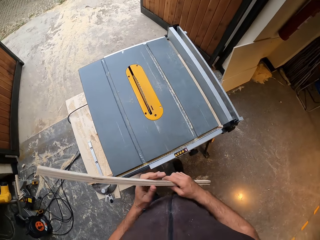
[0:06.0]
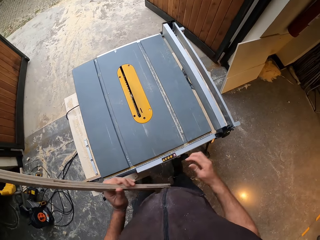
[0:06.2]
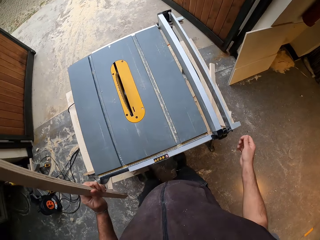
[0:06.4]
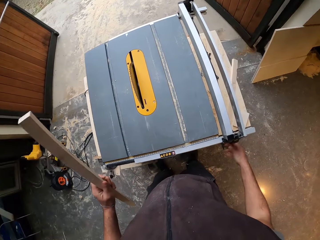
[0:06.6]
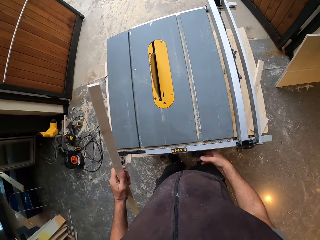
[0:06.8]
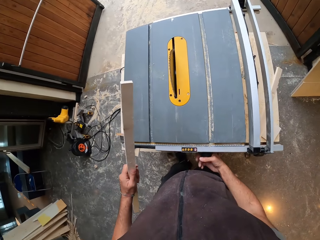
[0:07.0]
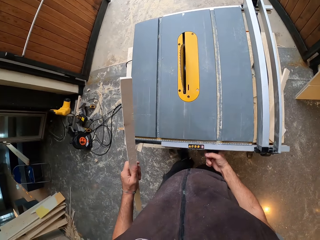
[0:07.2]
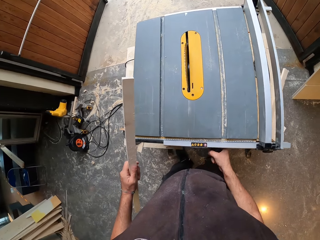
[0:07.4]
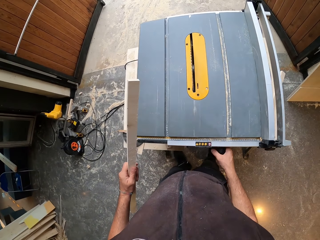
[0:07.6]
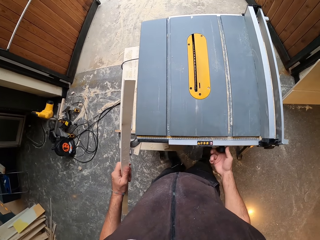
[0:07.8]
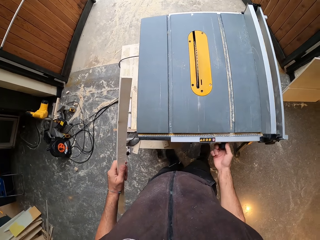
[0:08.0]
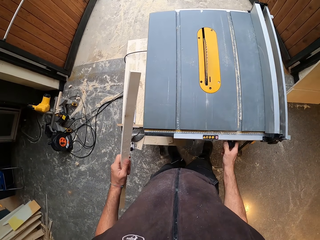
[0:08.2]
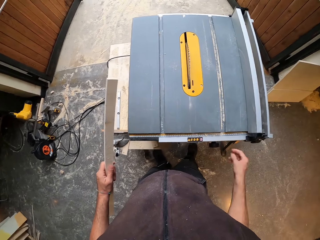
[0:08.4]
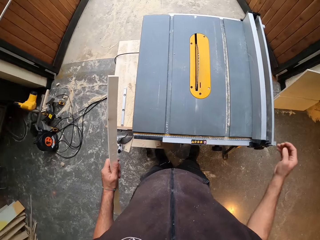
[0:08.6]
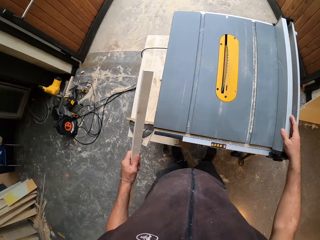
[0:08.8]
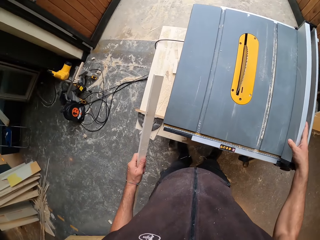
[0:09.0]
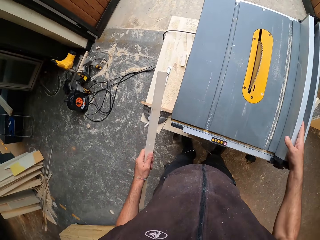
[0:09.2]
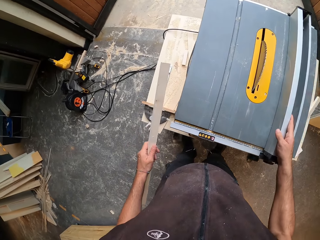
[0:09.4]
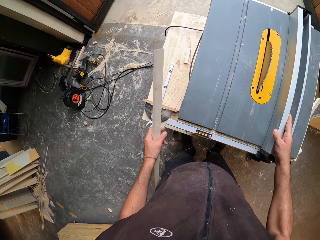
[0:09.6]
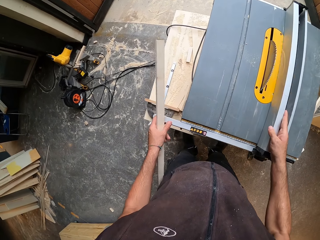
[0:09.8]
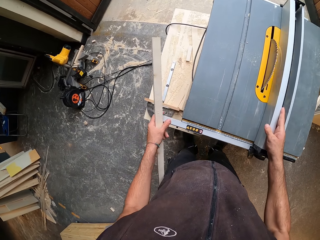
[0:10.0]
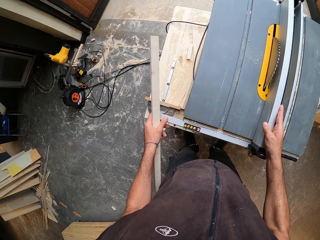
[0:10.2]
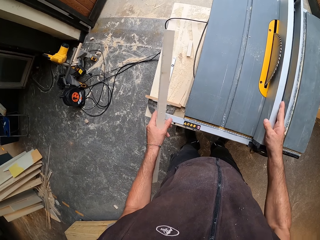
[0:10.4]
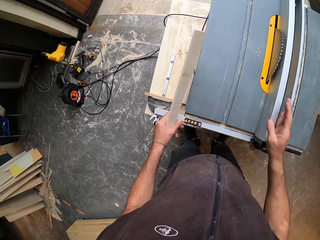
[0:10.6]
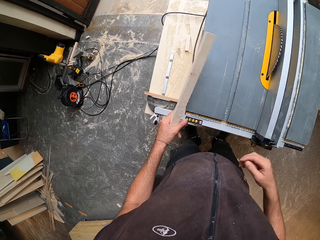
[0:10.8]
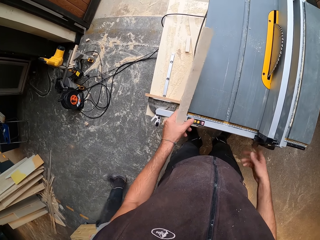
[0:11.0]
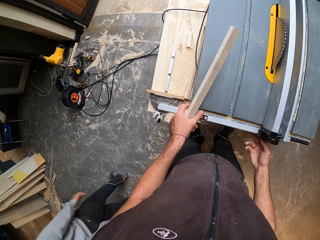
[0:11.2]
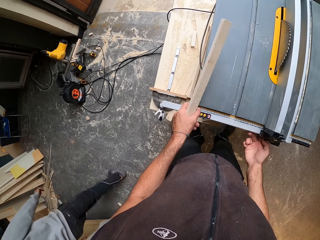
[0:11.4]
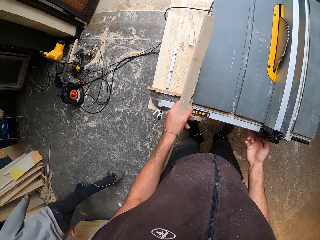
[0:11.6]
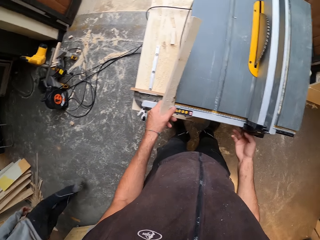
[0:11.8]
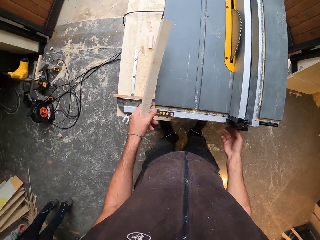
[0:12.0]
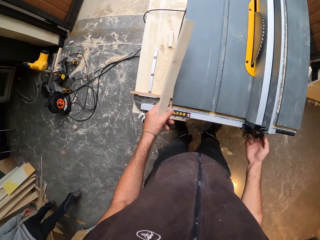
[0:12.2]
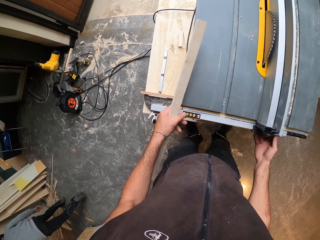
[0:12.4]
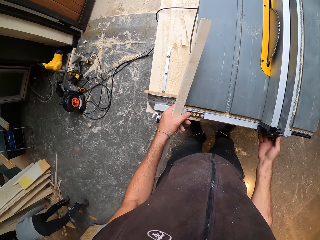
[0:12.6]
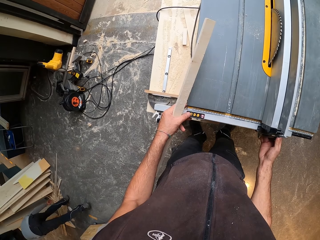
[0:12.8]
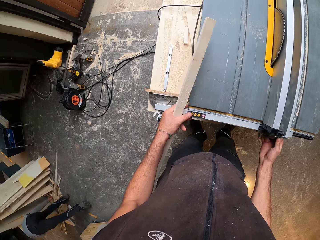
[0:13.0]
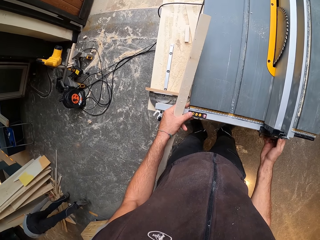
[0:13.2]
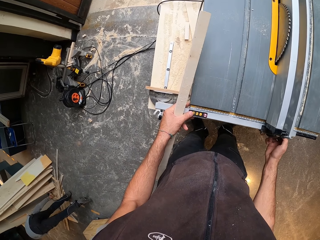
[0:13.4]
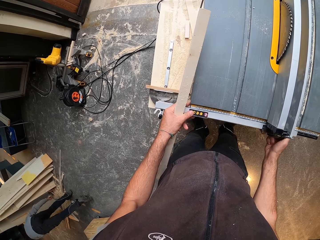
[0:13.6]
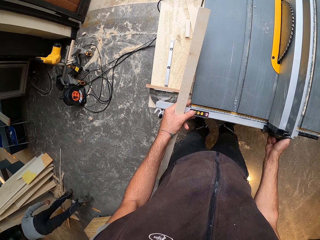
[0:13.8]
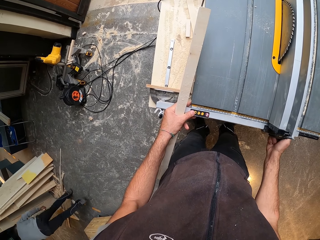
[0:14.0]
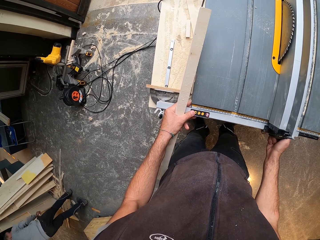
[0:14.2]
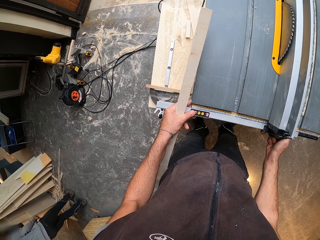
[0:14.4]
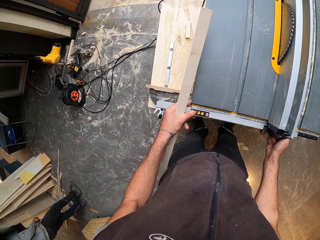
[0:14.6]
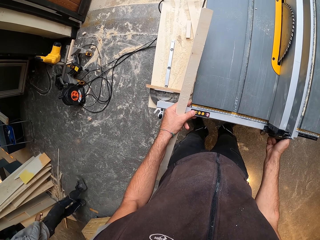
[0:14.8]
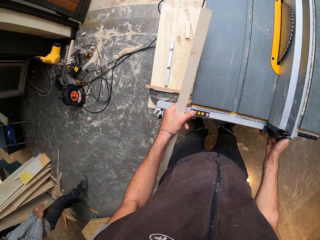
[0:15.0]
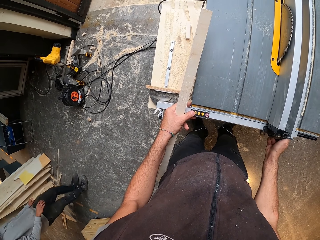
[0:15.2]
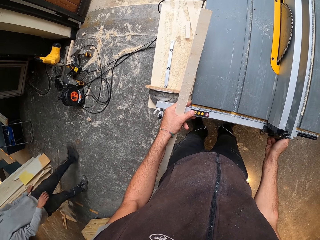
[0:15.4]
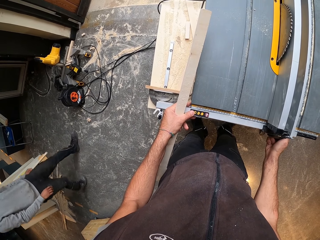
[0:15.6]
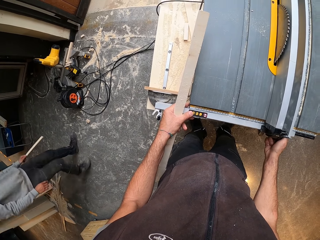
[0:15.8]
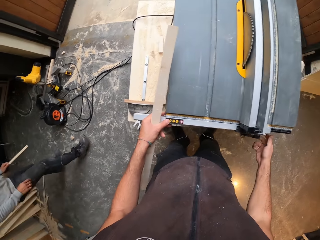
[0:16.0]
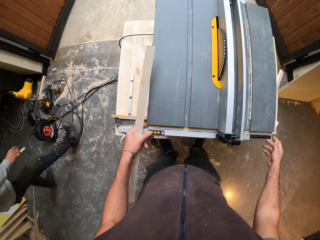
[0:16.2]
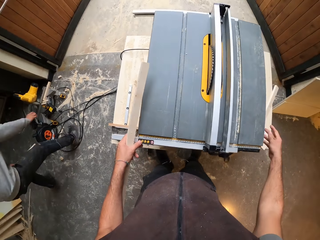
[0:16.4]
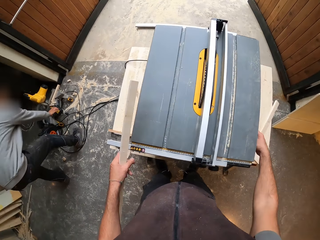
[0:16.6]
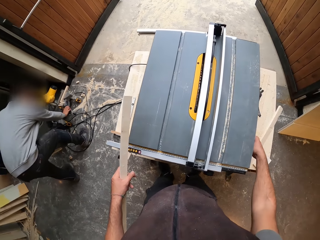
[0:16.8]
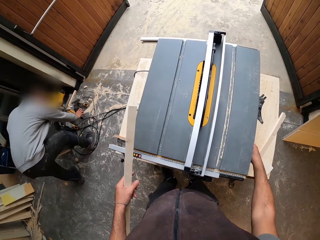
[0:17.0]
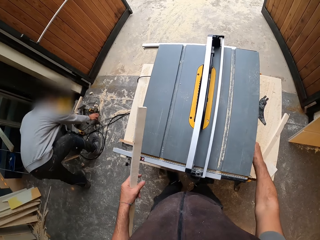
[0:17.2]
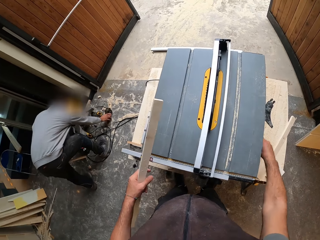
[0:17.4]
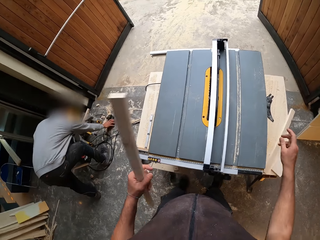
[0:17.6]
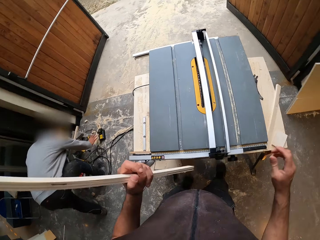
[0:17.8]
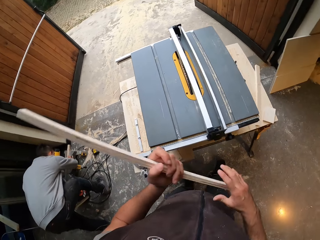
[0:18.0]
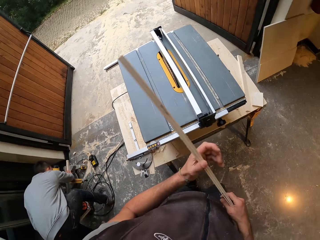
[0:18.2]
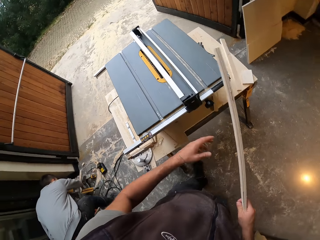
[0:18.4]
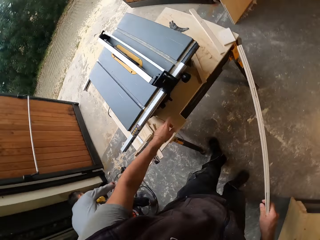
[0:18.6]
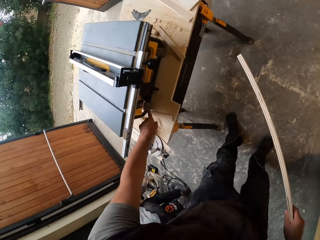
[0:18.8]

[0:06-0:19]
The camera wearer passes the wood in his right hand to his left hand. He adjusts a blade height adjustment handwheel with his right hand. He moves a rip fence on the saw table with his right hand. He adjusts the rip fence locking lever with his right hand. A man takes a wood from the floor behind the camera wearer with his right hand. The man passes the wood in his right hand to his left hand, walks towards cables on the floor and adjusts an electric hand saw. The camera wearer adjusts something on the side of the saw. The man shifts the power extension on the floor. The camera wearer passes the wood in his left hand to his right hand.

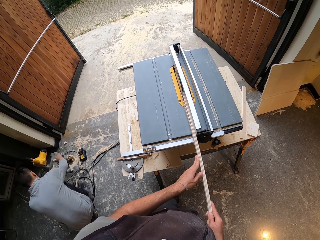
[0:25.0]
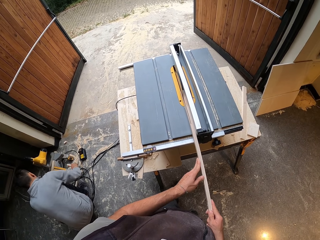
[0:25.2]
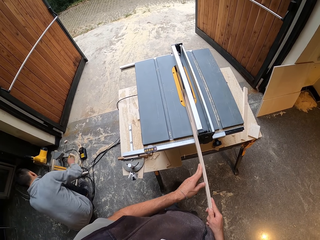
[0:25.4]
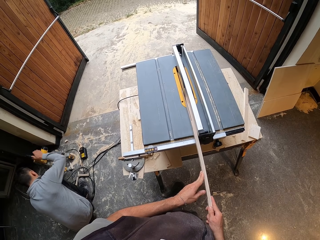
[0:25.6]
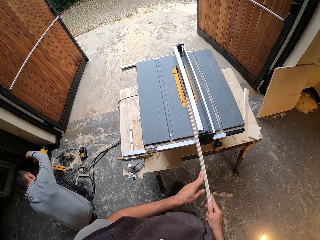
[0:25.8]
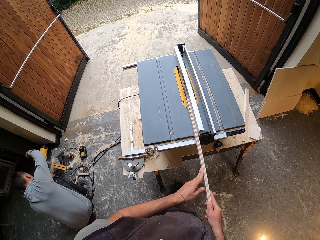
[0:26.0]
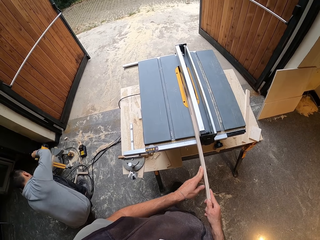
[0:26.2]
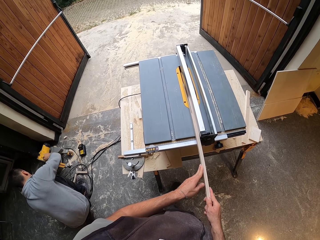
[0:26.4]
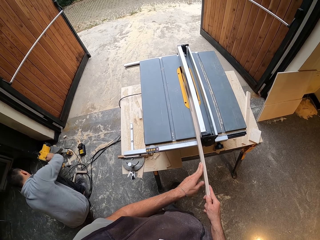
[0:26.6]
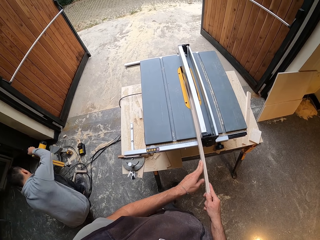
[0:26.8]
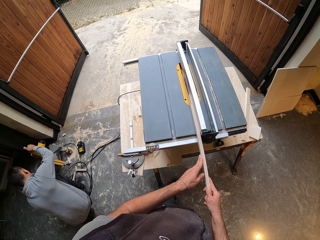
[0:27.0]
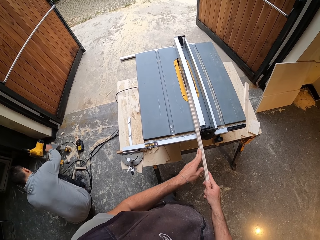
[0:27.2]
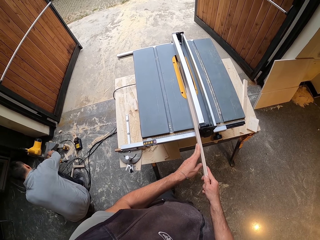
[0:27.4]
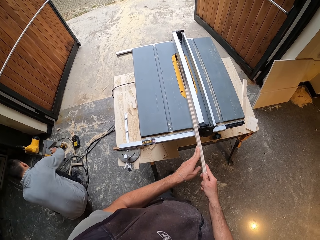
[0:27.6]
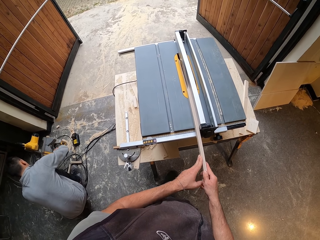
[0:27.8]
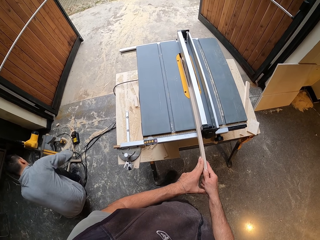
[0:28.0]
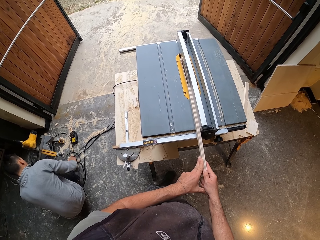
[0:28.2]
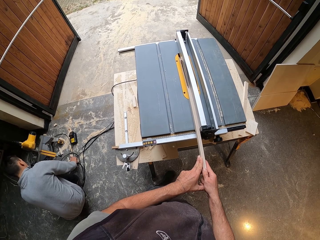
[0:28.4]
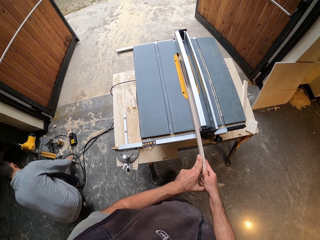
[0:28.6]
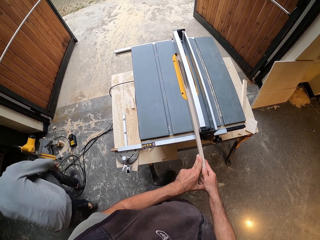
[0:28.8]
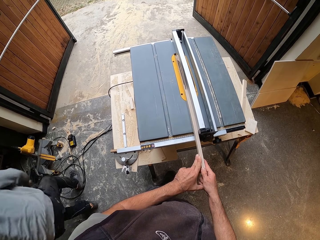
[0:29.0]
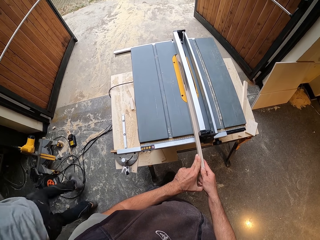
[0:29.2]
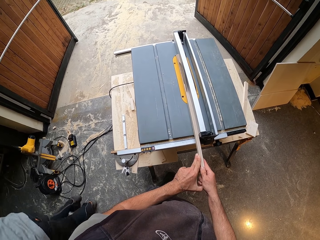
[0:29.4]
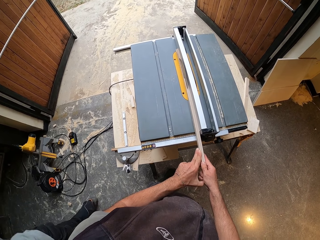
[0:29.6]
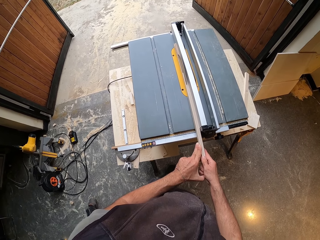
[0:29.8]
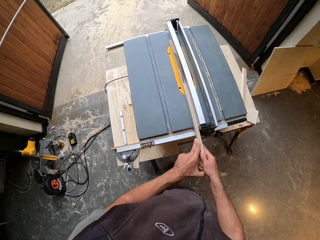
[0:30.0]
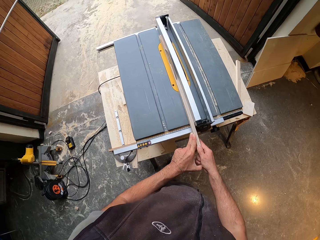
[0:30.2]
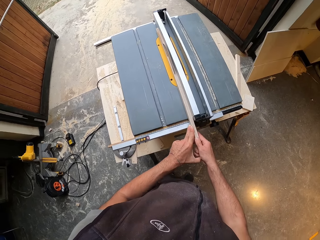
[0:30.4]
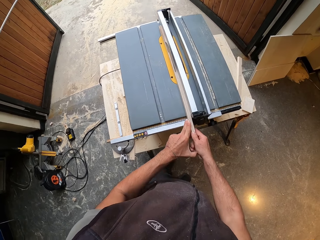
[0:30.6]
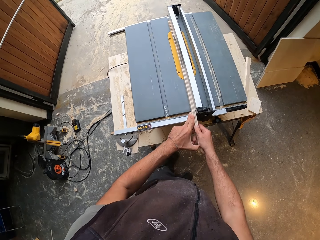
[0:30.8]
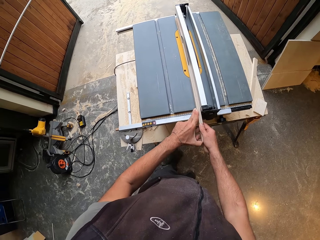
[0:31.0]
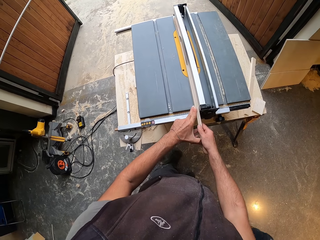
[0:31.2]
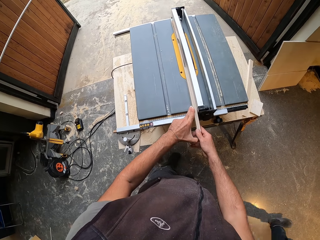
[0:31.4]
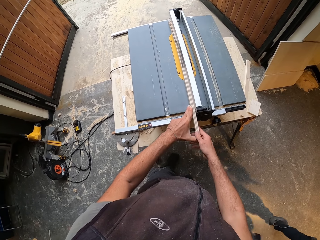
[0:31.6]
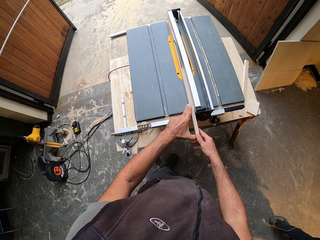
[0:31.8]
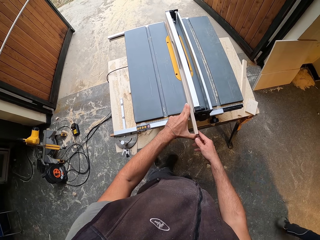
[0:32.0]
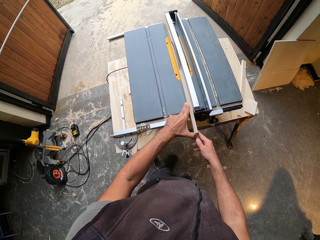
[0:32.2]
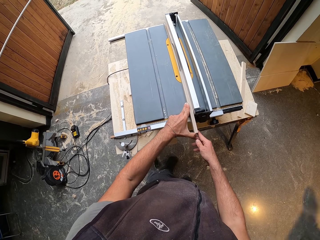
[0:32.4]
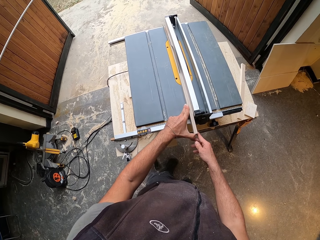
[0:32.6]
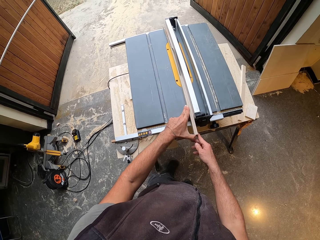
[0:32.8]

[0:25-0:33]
The man takes a wood from the floor with his right hand. The man drops the wood on the floor. The man cuts the wood with a wood cutter. The man takes the wood from the floor with his right hand. The man walks on the floor. The camera wearer cuts the wood on the table saw.
